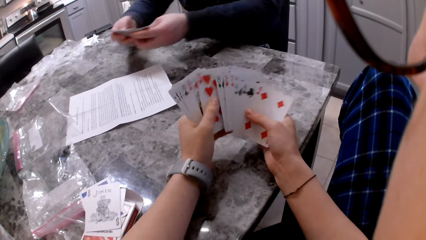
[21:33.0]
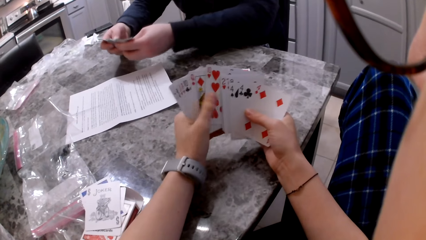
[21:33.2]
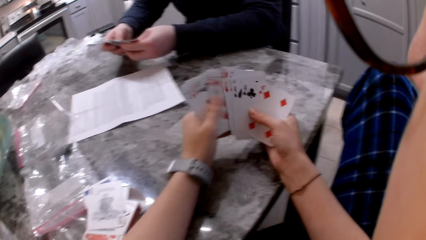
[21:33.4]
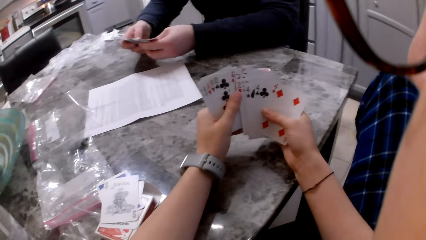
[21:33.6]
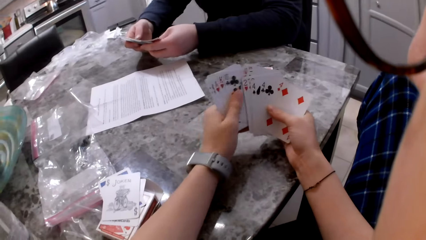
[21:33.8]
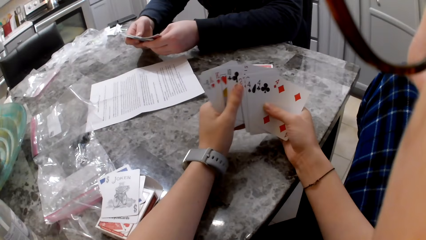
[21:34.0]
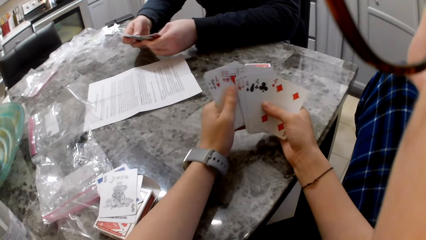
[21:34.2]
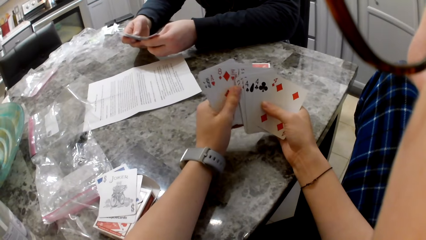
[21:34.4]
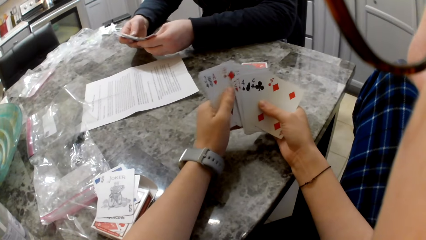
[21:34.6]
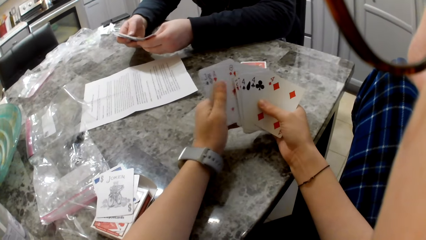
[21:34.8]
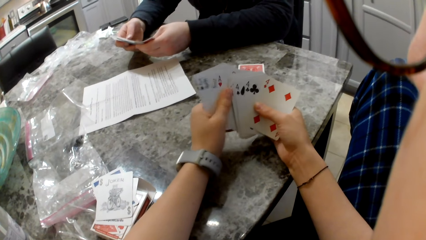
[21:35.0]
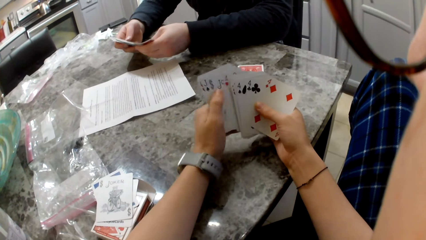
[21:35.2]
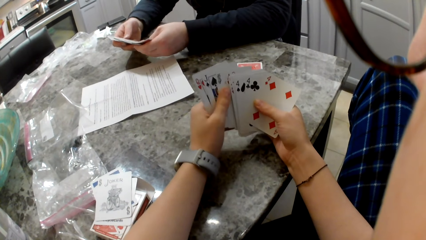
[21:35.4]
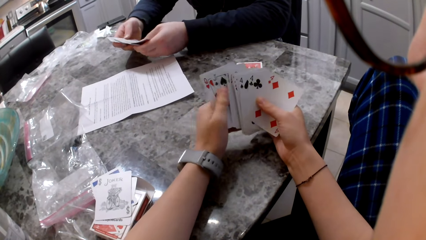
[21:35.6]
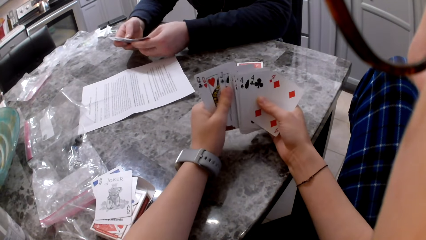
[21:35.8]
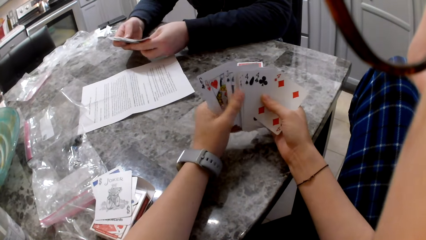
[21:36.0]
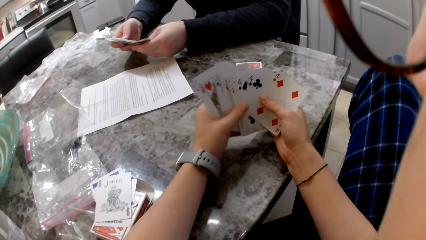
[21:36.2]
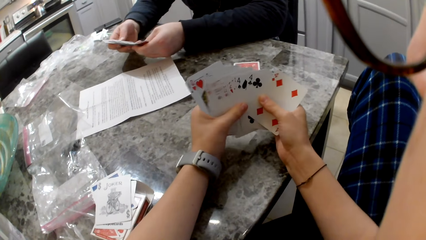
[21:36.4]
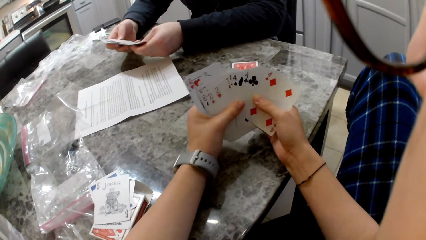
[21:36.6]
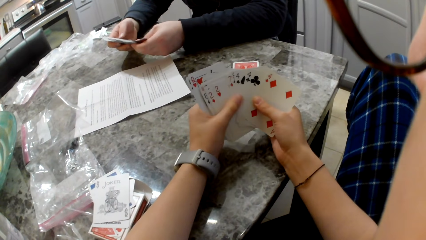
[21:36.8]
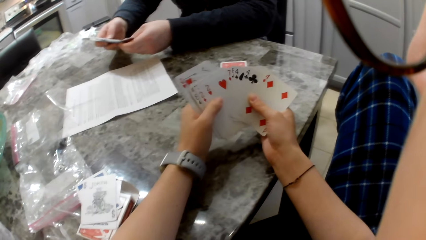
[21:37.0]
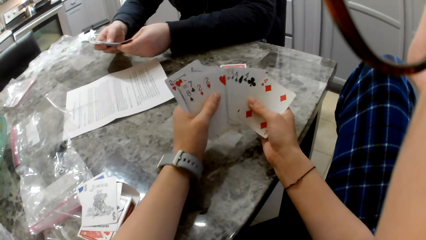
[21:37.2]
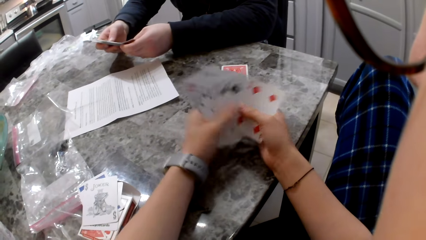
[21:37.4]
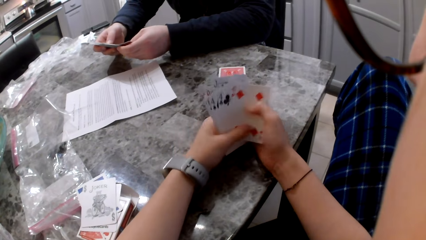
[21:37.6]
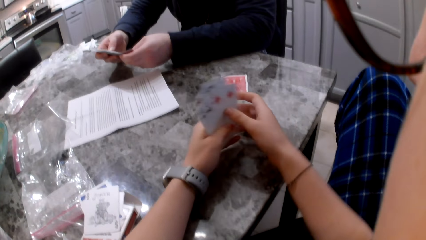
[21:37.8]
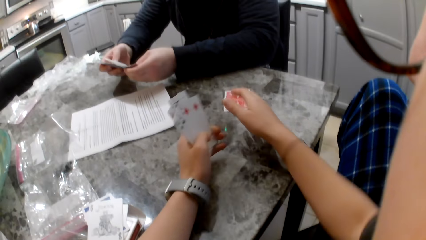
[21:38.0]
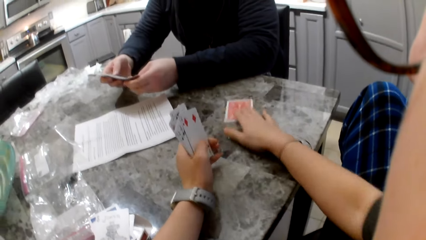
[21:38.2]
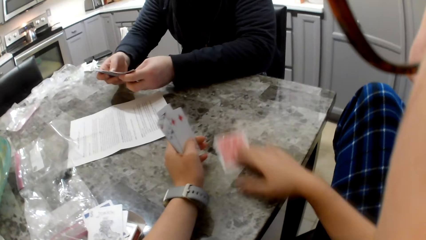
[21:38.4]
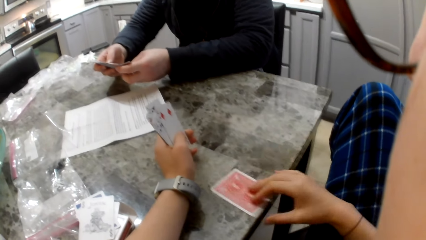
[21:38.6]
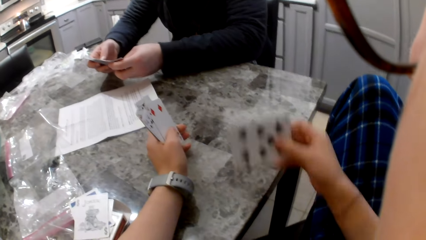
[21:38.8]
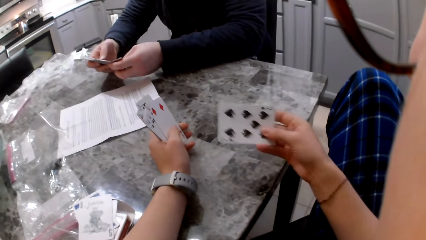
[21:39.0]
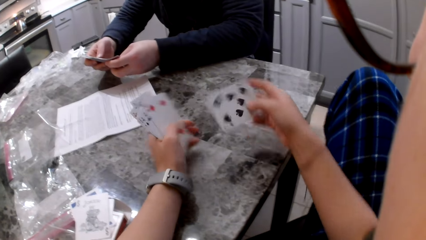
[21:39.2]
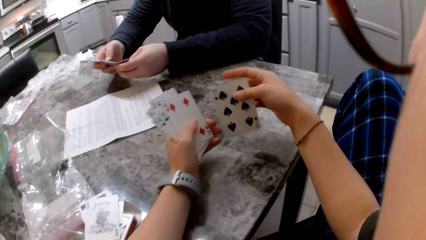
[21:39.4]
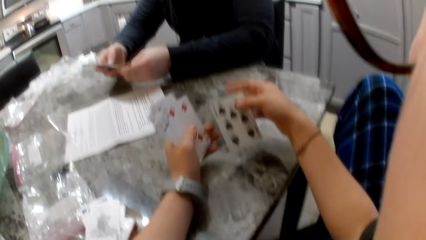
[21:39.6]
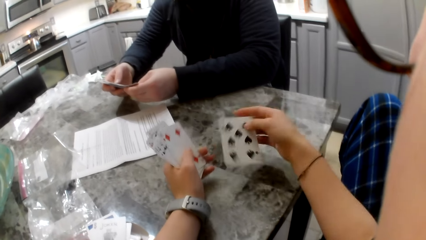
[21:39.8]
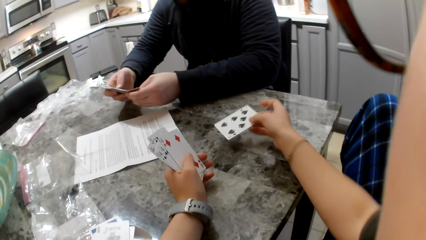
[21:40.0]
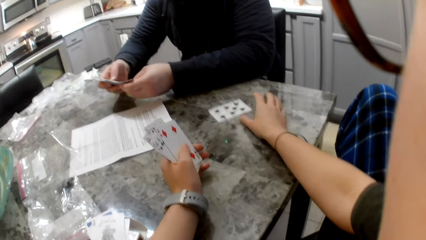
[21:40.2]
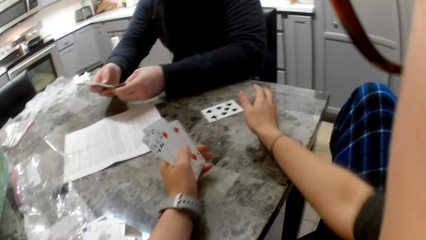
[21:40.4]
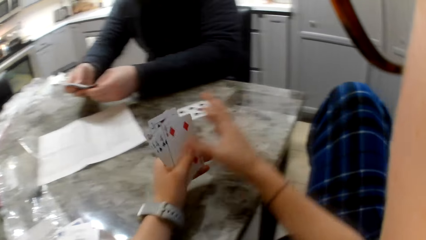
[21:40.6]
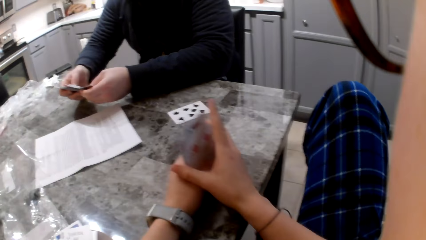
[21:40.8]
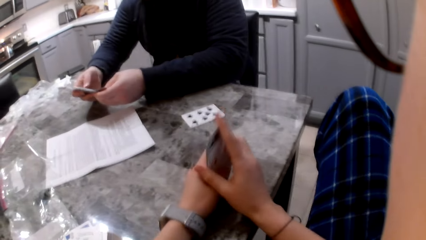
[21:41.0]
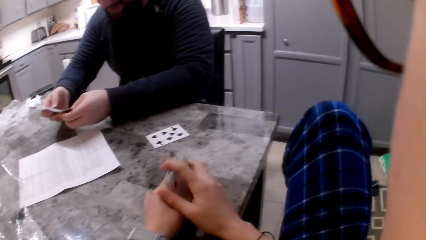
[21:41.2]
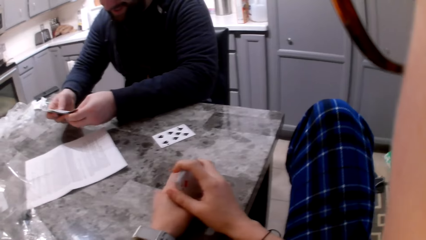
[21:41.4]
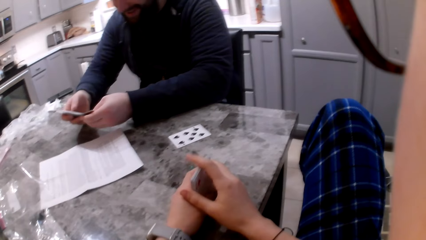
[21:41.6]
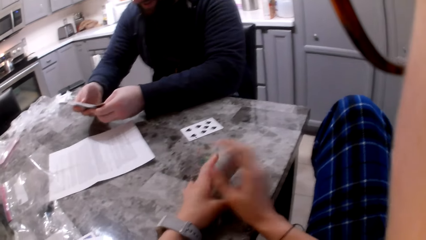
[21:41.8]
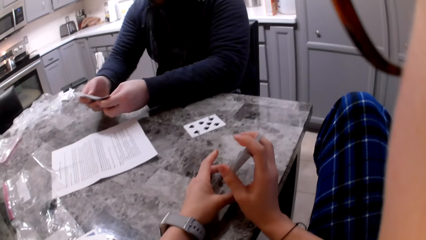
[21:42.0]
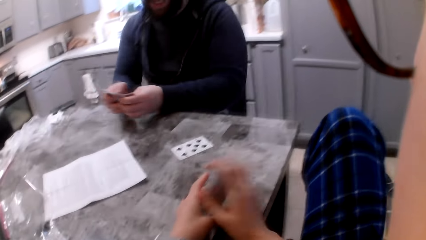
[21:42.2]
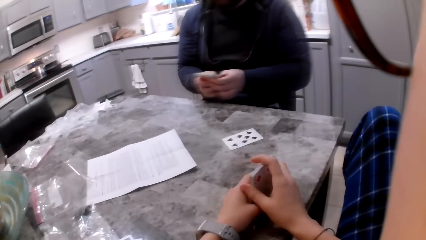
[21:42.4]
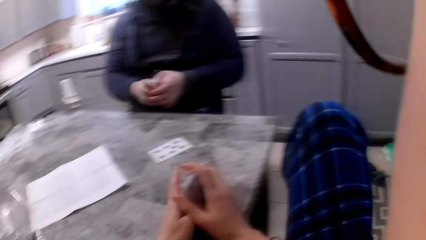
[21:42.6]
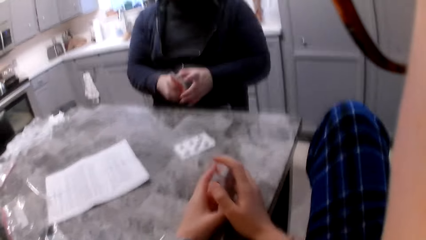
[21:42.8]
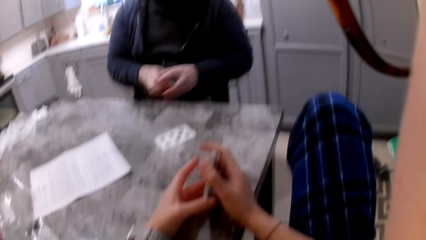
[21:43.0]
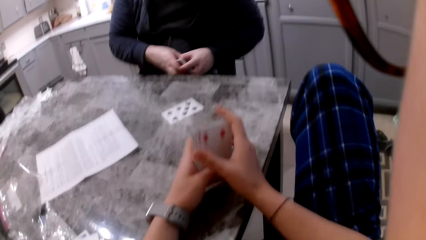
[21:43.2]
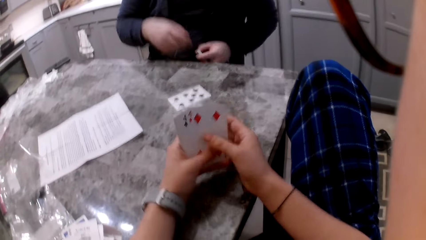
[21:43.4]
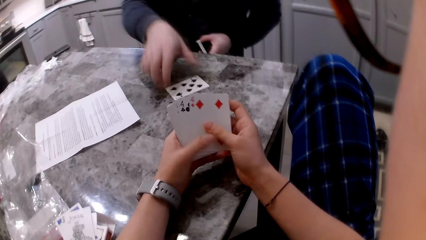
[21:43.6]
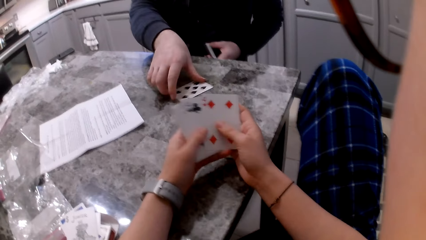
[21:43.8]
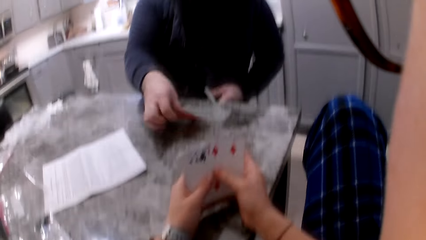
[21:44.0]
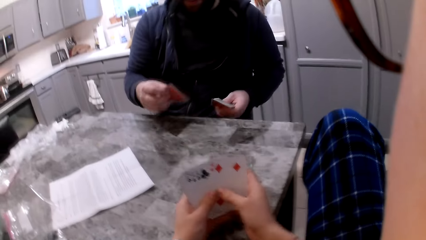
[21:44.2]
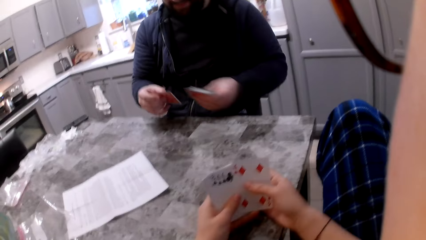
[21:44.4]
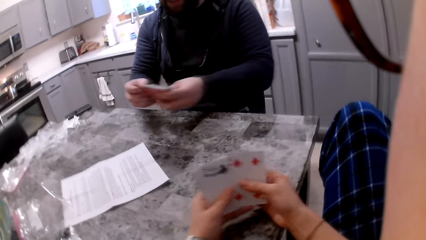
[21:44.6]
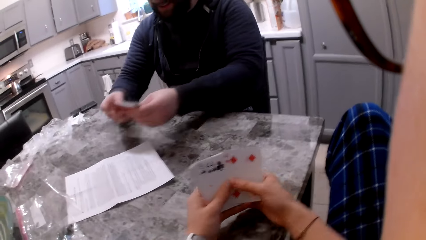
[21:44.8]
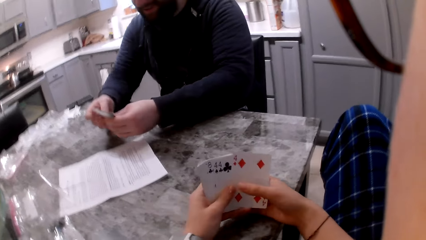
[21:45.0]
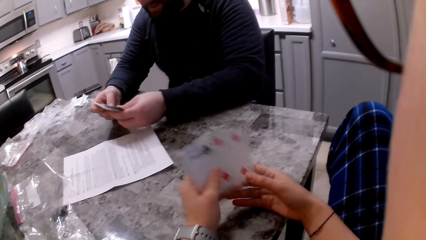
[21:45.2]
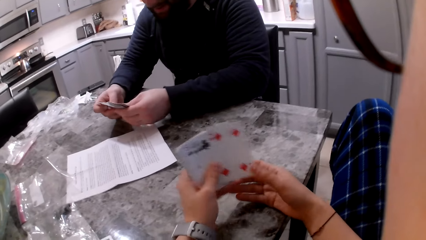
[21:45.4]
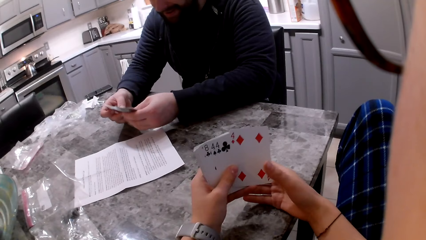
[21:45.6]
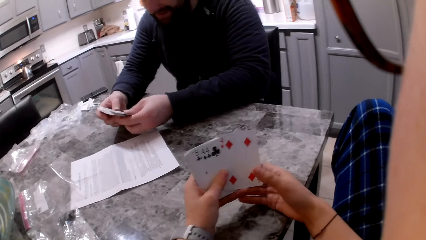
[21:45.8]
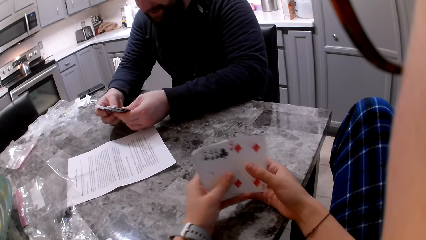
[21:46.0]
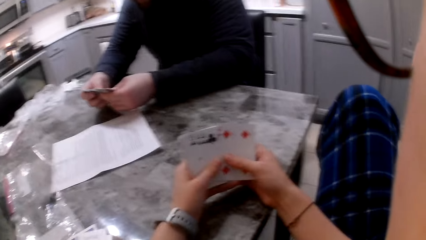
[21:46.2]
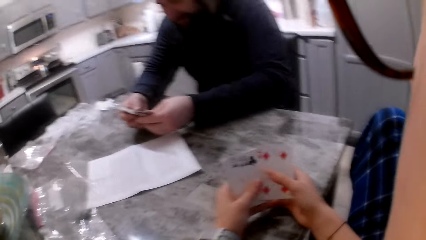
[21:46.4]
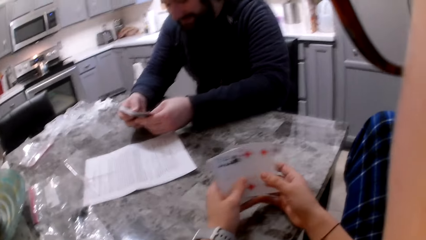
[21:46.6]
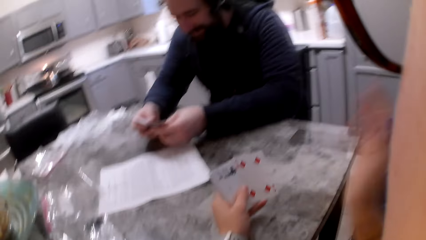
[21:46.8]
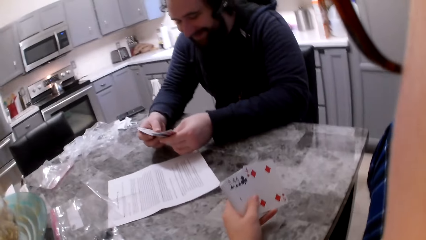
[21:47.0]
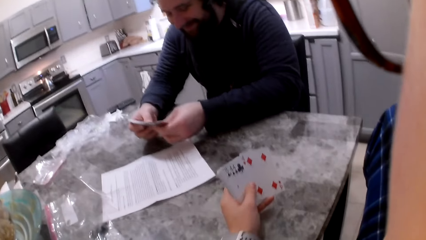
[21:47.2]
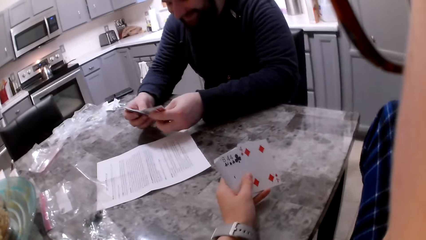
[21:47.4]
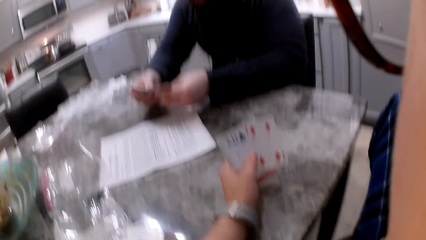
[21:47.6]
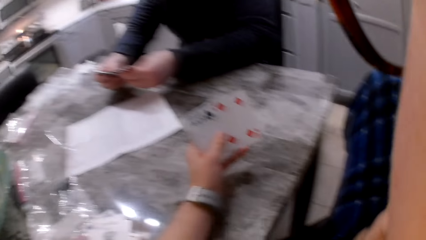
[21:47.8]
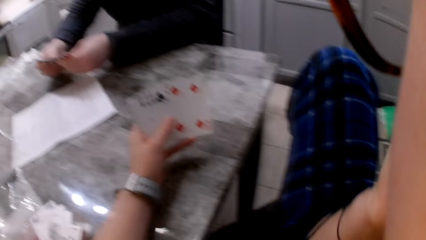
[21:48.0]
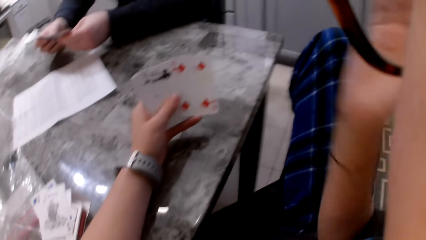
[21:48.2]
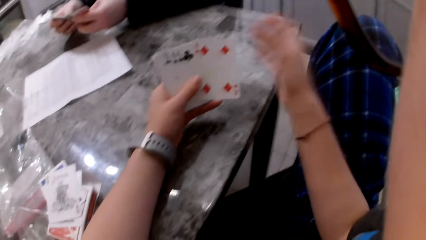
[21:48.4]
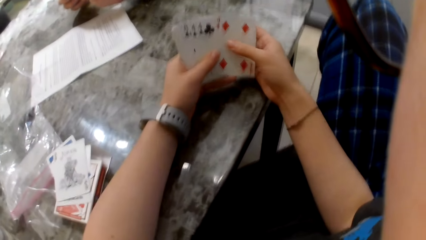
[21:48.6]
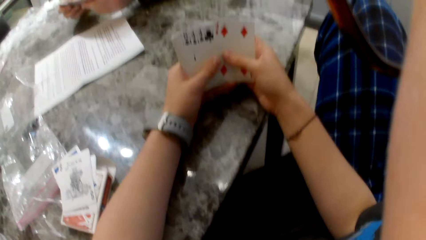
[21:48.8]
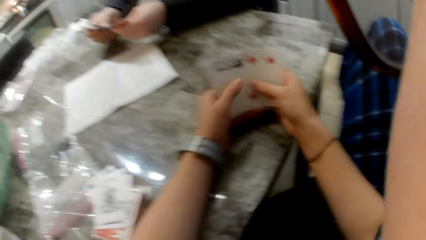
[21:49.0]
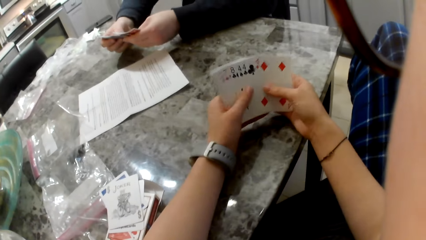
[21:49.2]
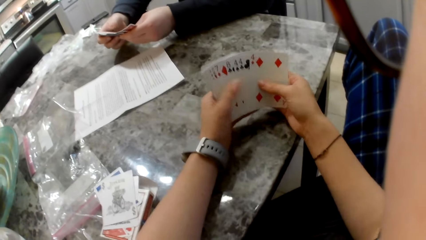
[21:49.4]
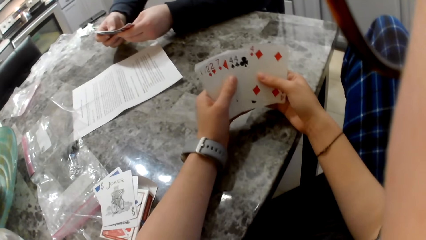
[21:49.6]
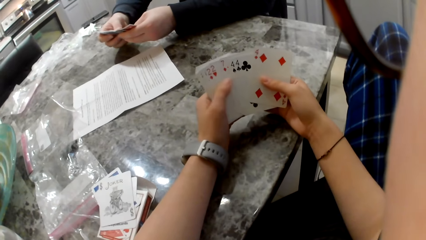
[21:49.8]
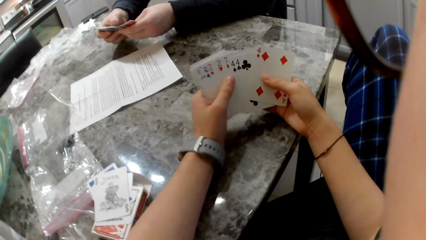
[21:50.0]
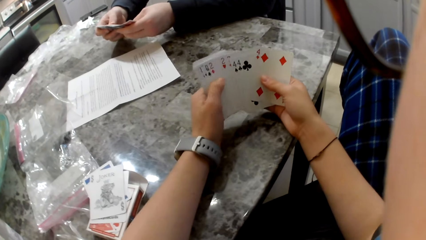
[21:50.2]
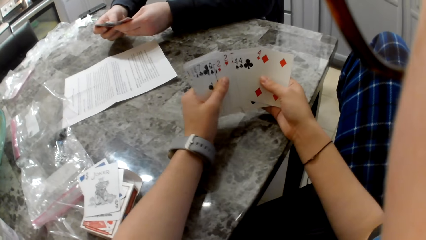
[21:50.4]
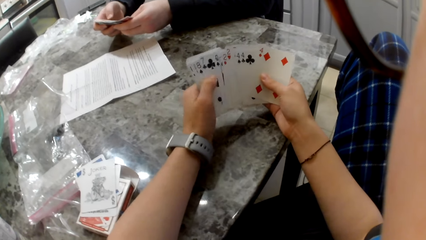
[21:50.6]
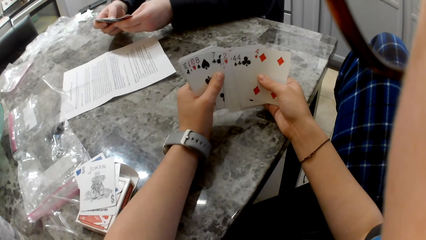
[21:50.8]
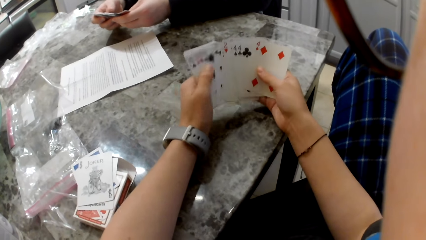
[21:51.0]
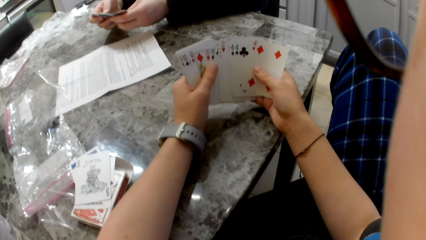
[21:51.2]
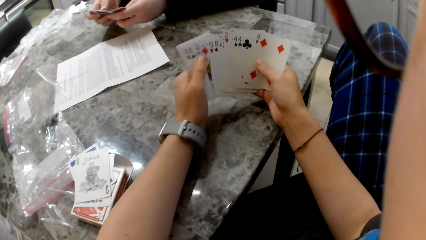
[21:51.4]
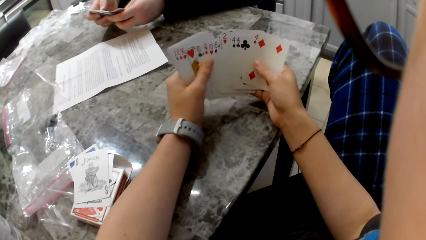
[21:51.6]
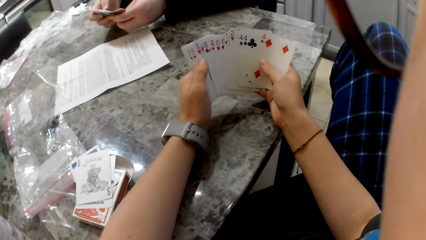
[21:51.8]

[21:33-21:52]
A man shuffles cards in his hands. The camera wearer collects a card from the table. She flips a card with her right hand. She drops the card on the table. She hits the cards on the counter. The man shuffles the cards in his hands. The camera wearer aligns the cards in her hands. The man holds the cards in his left hand. The camera wearer shuffles the cards in her hands. The man picks up the card on the counter with his right hand. The camera wearer shuffles the cards in her hands. The man shuffles the cards in his hands. The camera wearer lifts her hand to her face. The man shuffles the cards in his hands. The camera wearer drops her hand back. She shuffles the cards in her hands. The man shuffles the cards in his hands.
